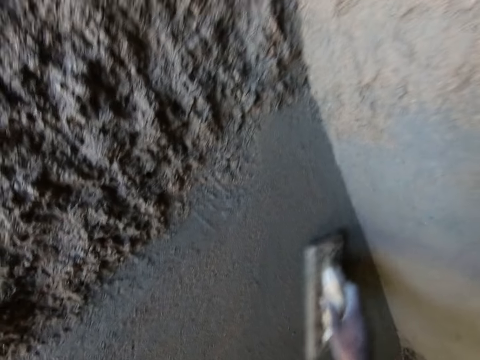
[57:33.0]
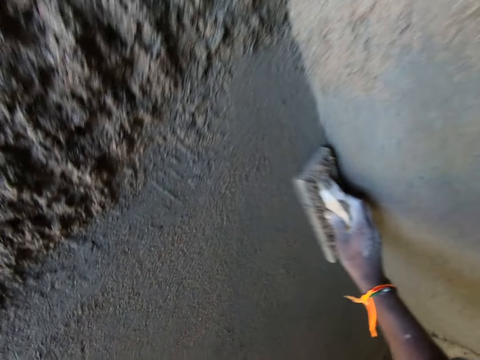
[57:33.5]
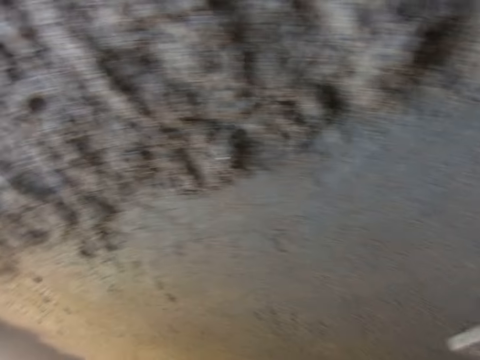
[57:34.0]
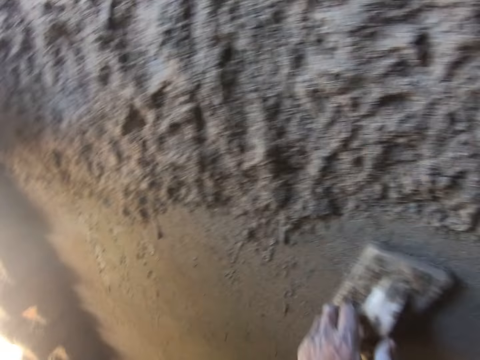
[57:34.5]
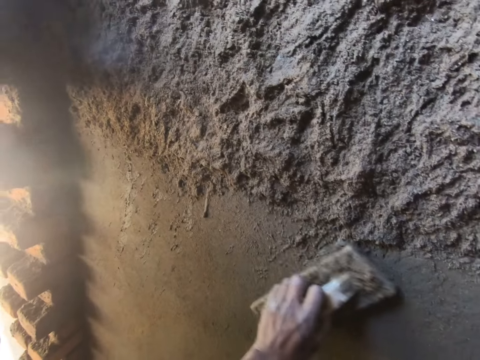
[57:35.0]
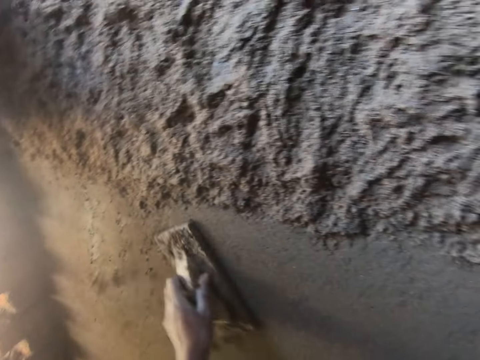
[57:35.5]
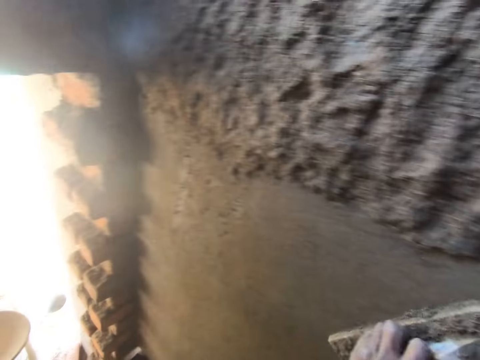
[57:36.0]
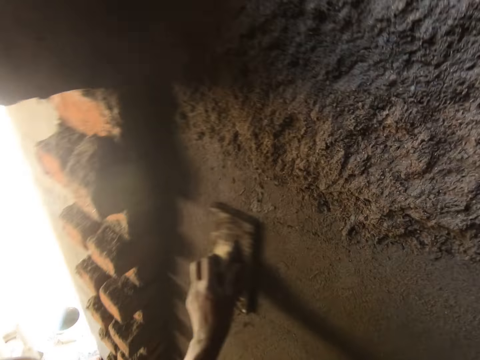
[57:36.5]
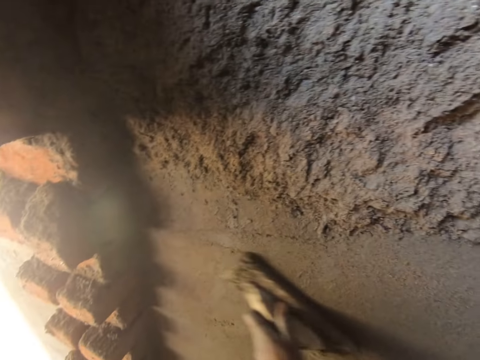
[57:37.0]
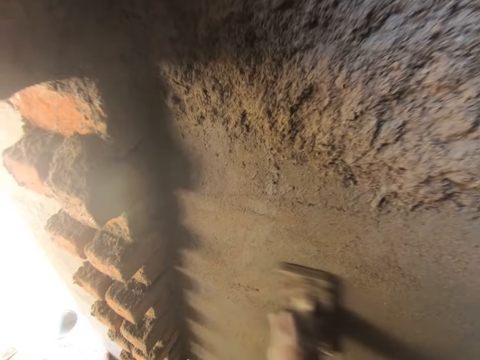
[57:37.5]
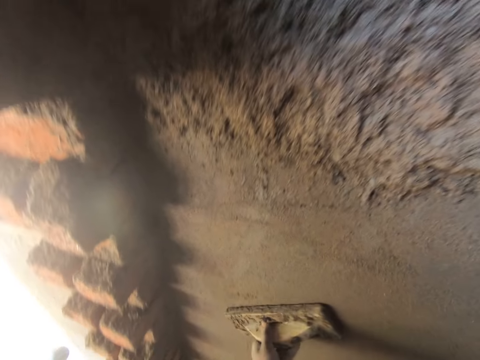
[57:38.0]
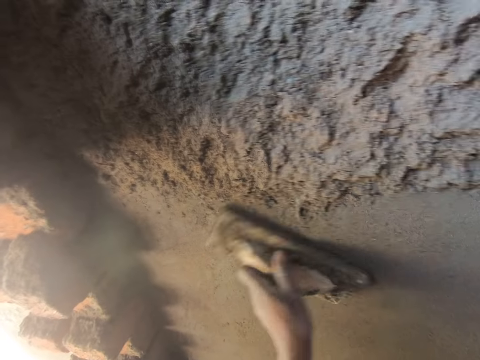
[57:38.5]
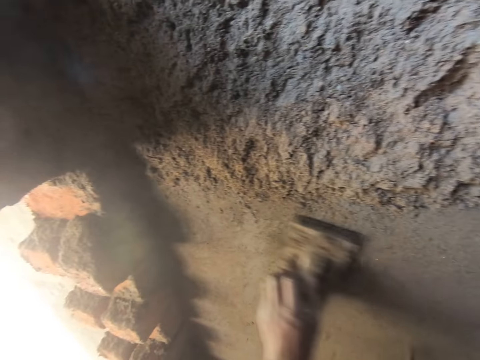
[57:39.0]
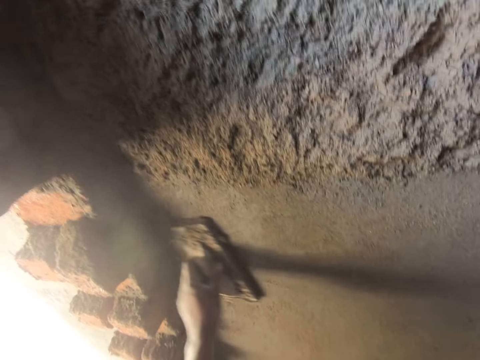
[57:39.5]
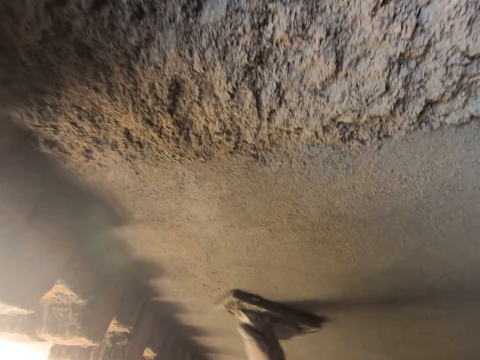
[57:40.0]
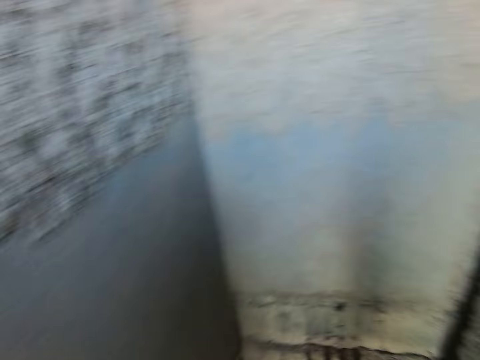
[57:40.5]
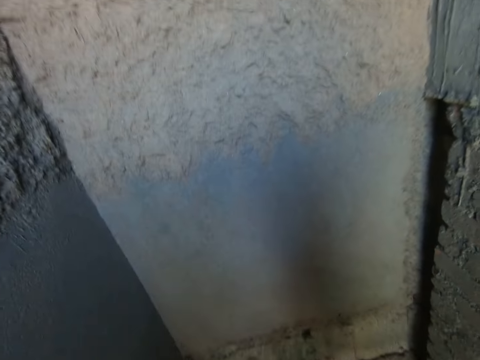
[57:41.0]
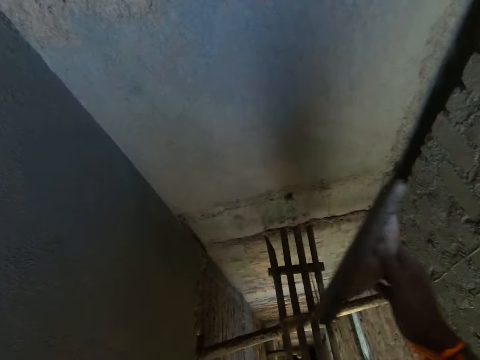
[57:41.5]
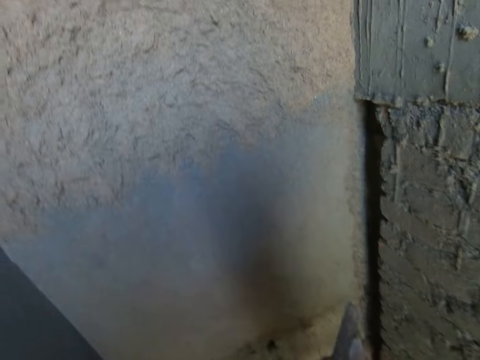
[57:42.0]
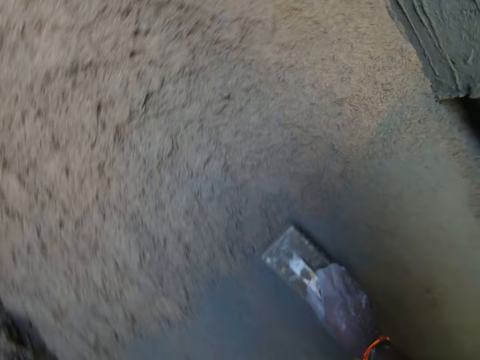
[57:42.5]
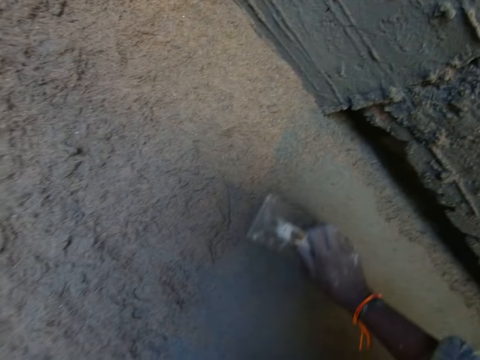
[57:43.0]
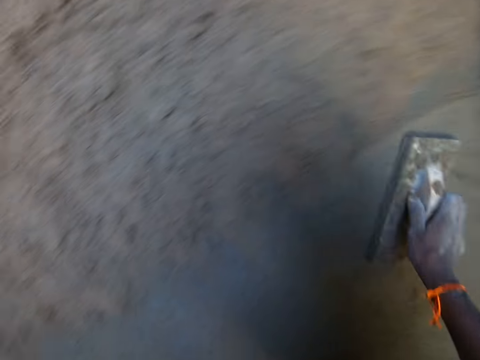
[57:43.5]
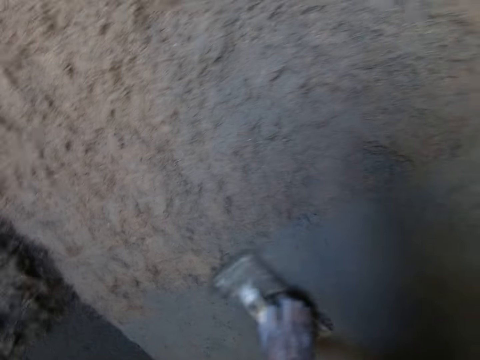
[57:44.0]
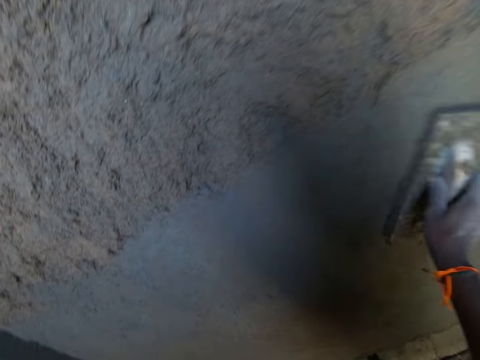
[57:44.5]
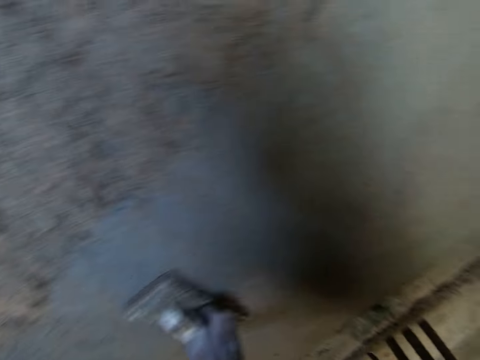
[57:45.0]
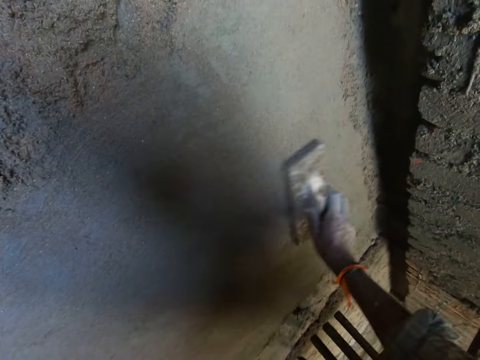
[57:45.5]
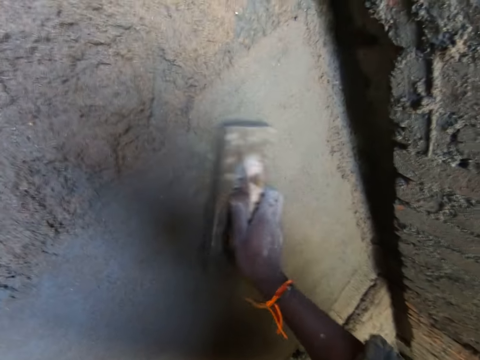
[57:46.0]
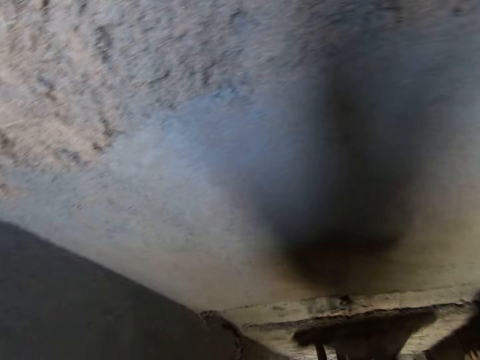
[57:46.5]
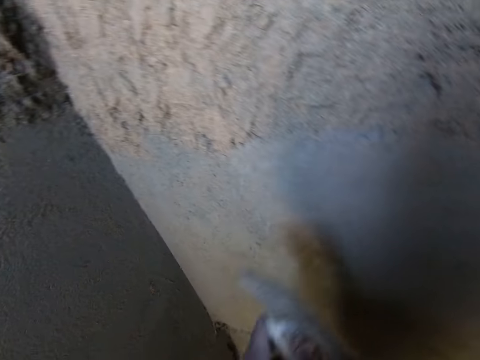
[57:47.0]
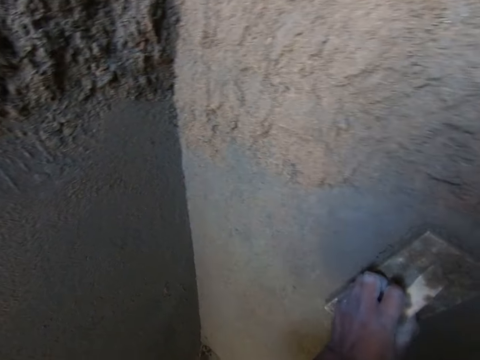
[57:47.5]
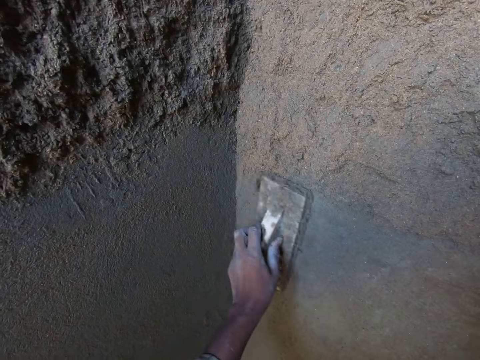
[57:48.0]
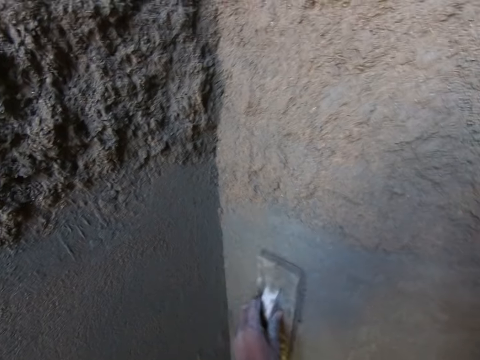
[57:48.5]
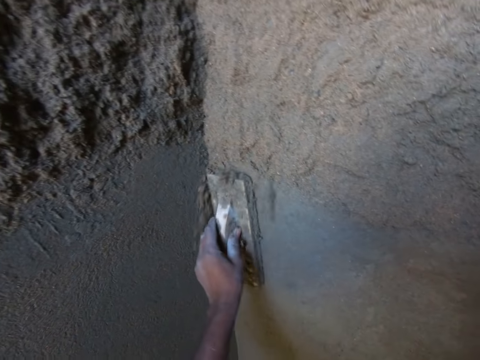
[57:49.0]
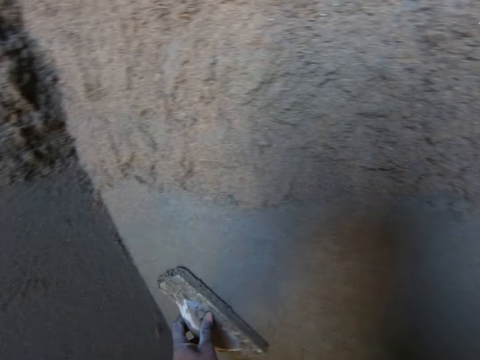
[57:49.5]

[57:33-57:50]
The camera wearer passes the float trowel from his right hand to his left hand. He smoothens the wall with the float trowel in his left hand. He passes the float trowel from his left hand to his right hand. He walks around. He smoothens the wall with the float trowel in his right hand. He passes the float trowel from his right hand to his left hand. He smoothens the wall with the float trowel in his left hand.

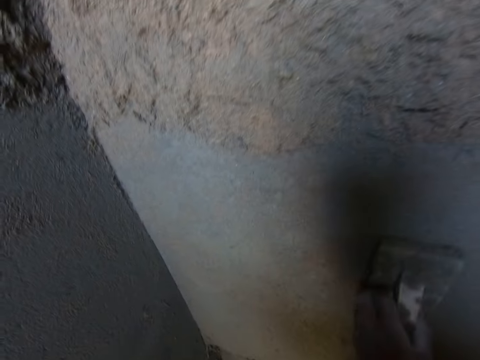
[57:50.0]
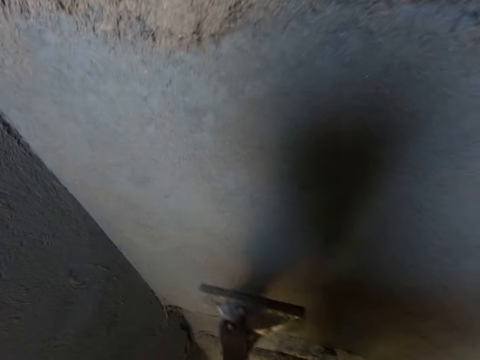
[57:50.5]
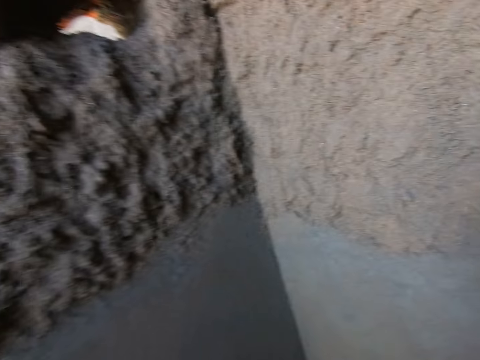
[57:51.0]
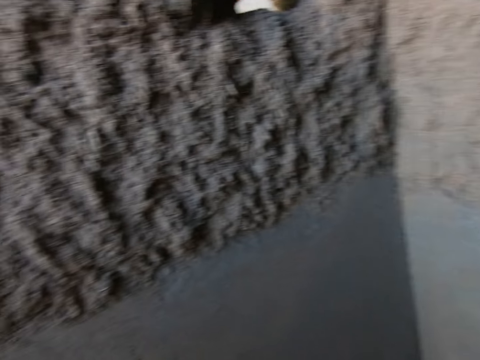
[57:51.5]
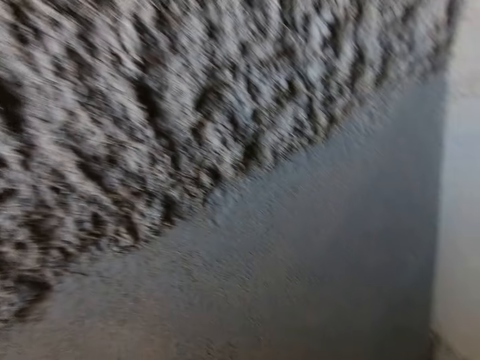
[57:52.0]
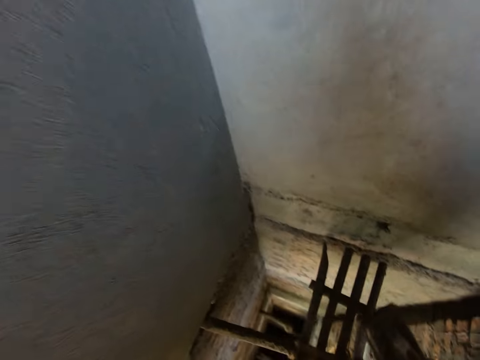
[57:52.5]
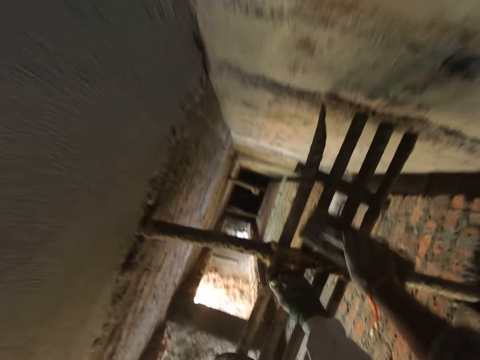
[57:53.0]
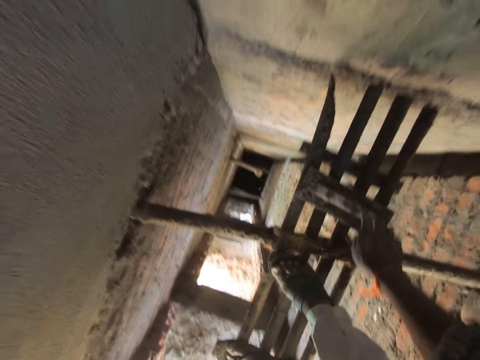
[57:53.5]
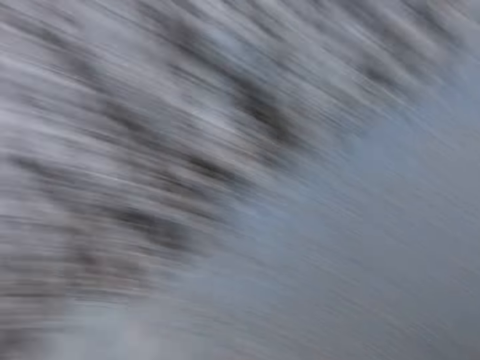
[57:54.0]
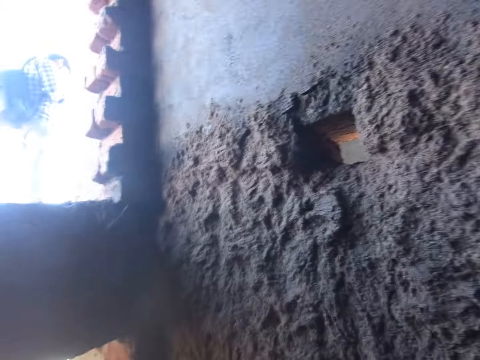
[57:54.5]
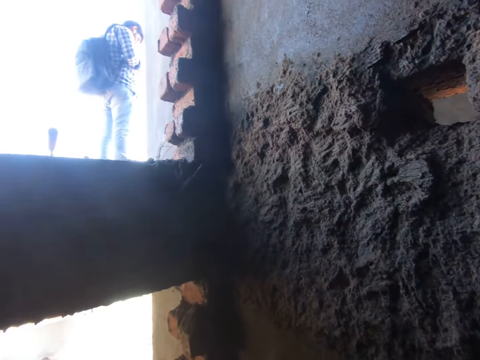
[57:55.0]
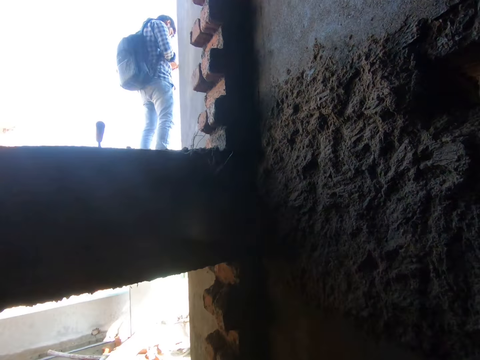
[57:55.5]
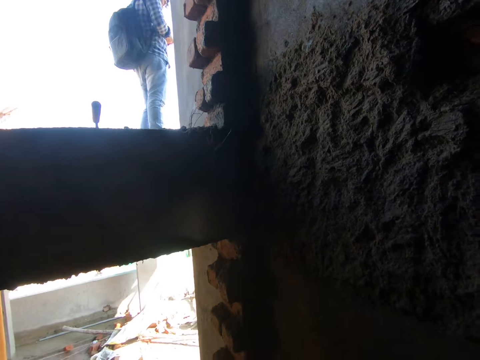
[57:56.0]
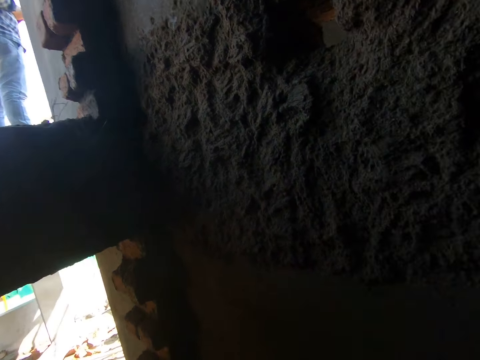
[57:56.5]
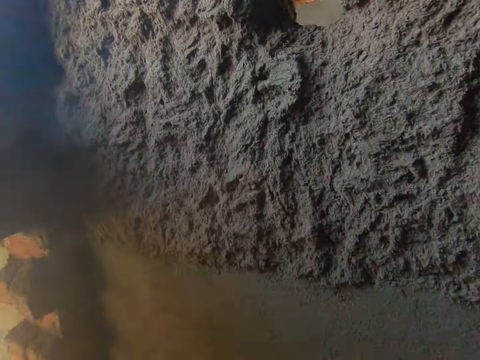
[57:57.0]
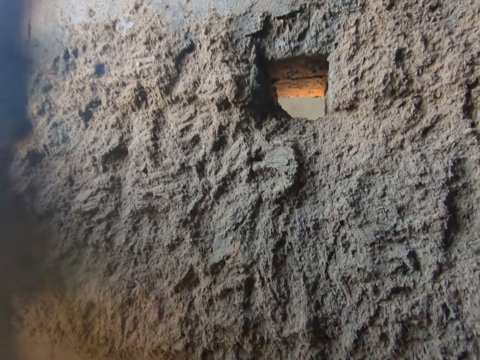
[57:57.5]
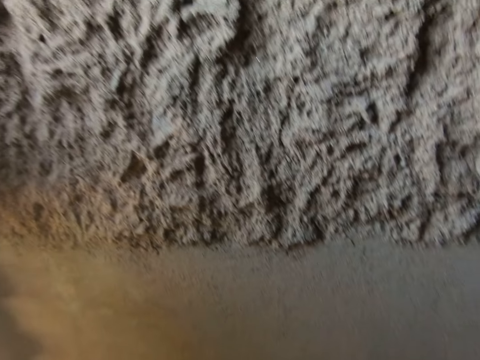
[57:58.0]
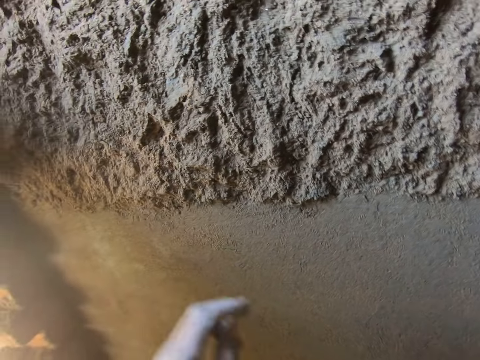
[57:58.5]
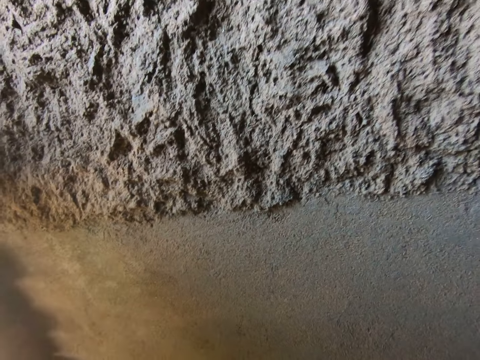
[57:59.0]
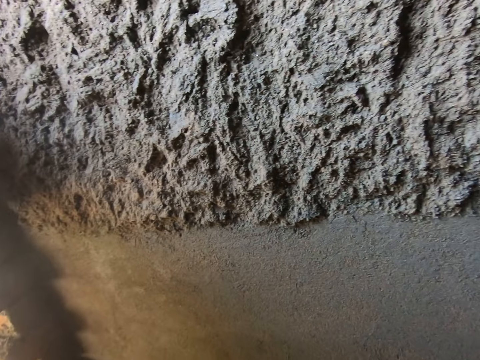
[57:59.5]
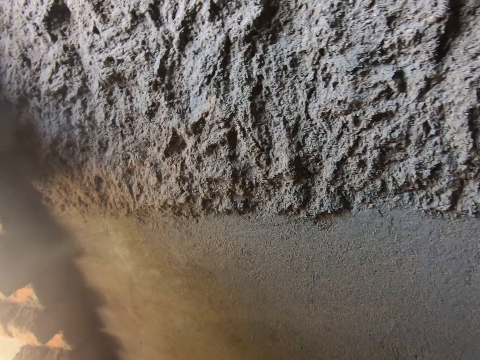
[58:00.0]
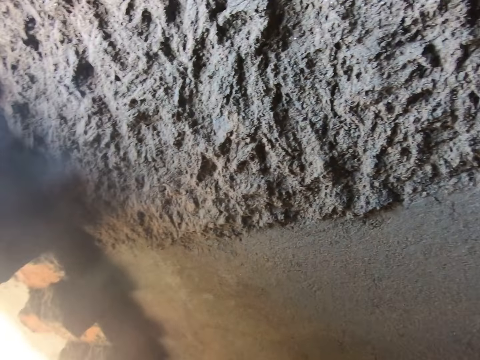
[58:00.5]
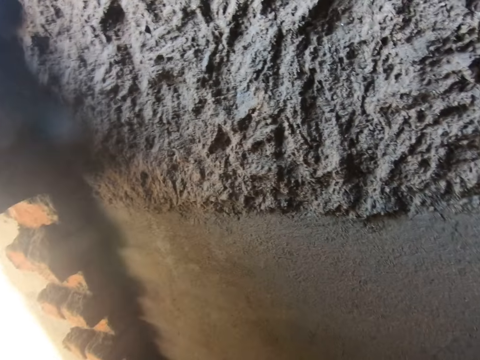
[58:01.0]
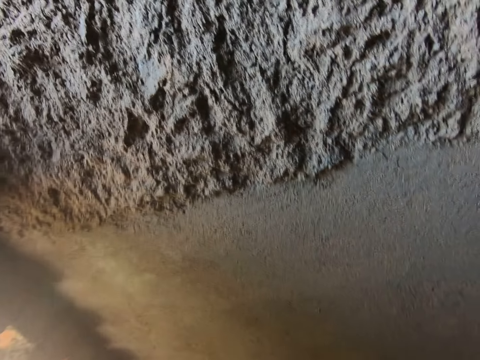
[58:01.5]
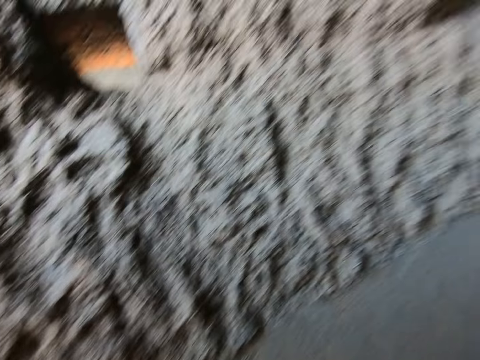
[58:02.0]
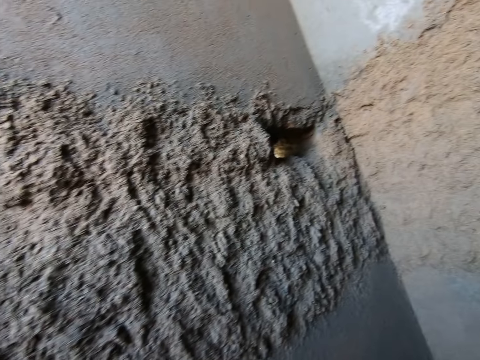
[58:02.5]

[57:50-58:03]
The camera wearer looks around. He holds the float trowel with his right hand. He places the float trowel on the bamboo scaffolding with his right hand. He turns around and looks around.
